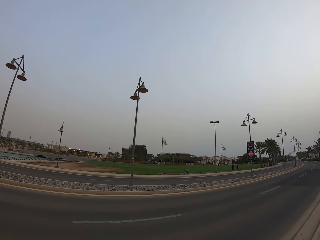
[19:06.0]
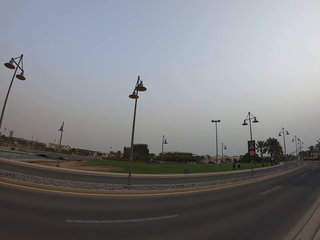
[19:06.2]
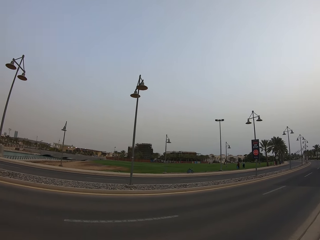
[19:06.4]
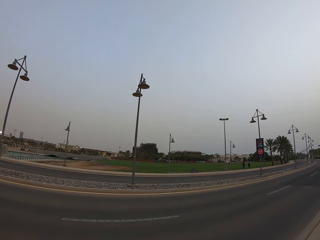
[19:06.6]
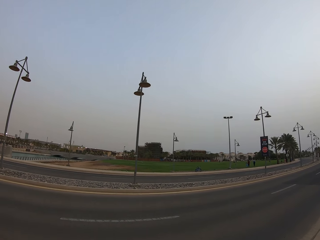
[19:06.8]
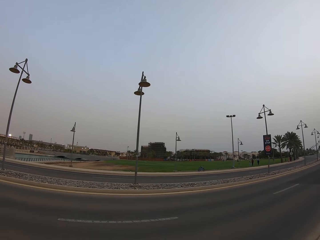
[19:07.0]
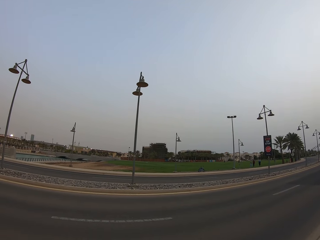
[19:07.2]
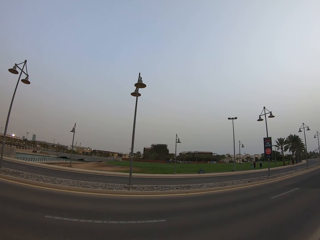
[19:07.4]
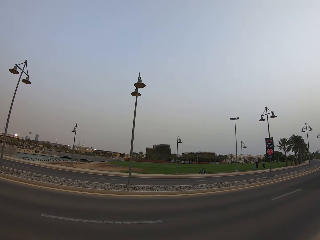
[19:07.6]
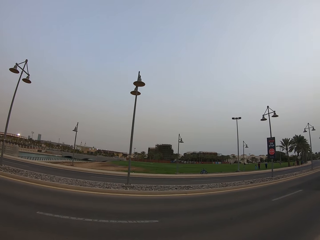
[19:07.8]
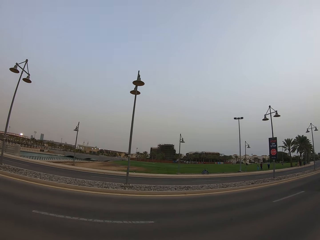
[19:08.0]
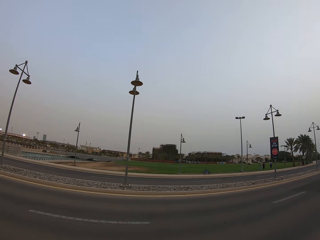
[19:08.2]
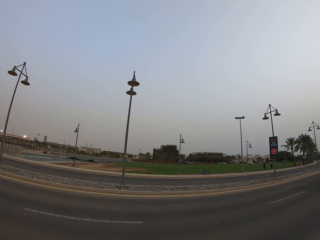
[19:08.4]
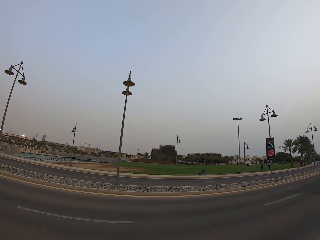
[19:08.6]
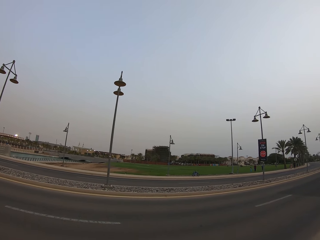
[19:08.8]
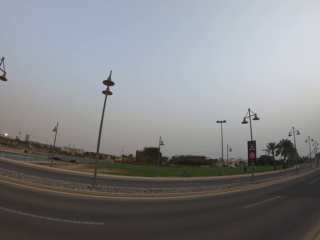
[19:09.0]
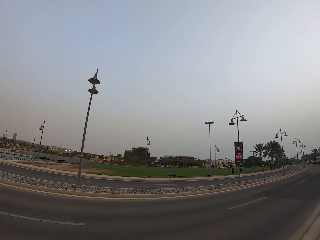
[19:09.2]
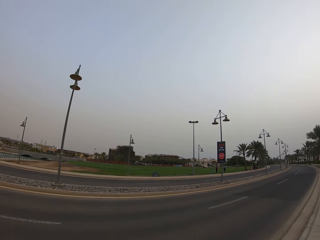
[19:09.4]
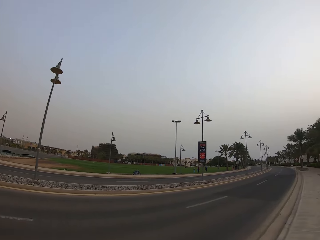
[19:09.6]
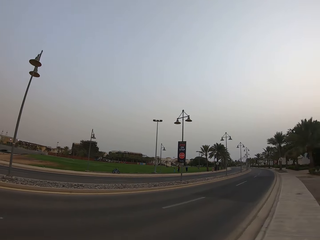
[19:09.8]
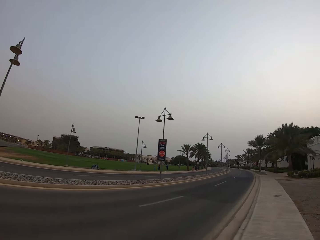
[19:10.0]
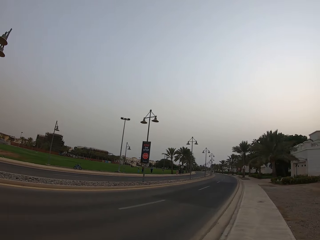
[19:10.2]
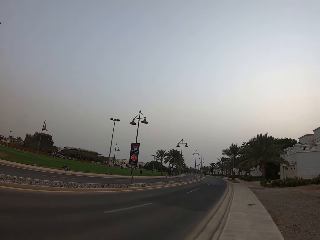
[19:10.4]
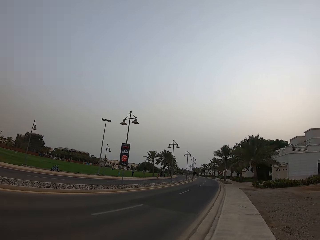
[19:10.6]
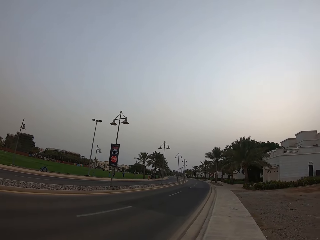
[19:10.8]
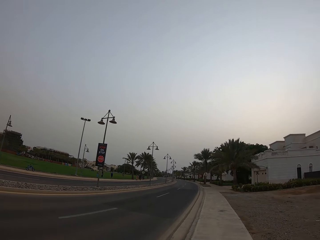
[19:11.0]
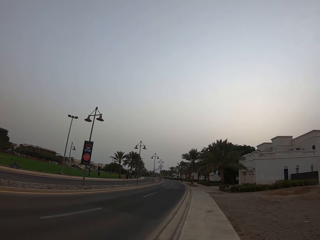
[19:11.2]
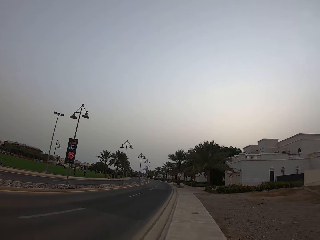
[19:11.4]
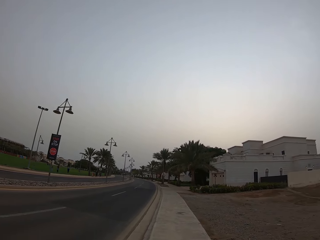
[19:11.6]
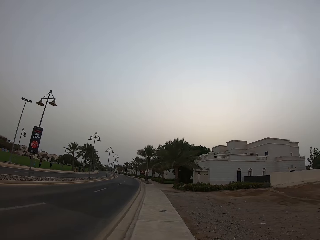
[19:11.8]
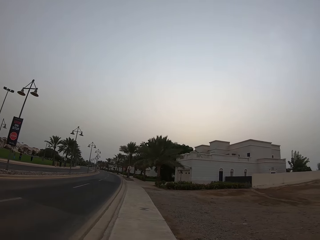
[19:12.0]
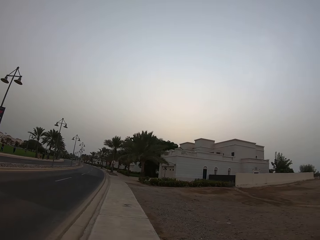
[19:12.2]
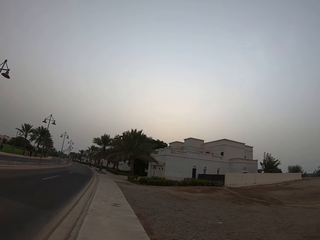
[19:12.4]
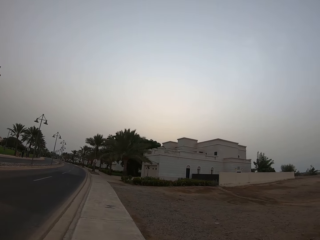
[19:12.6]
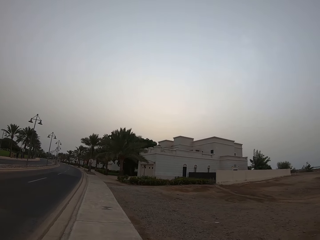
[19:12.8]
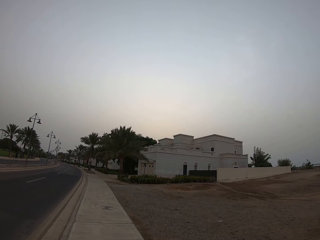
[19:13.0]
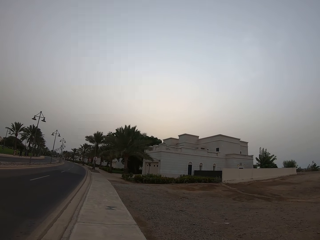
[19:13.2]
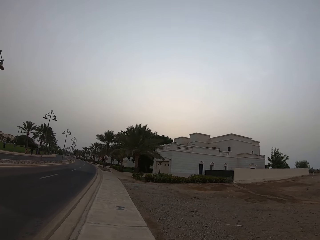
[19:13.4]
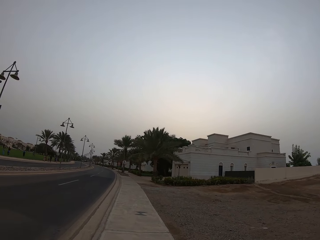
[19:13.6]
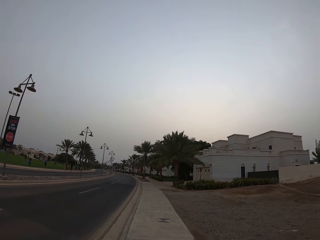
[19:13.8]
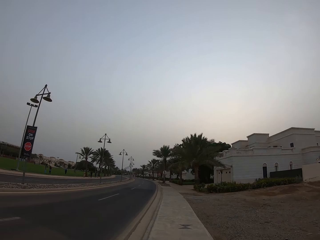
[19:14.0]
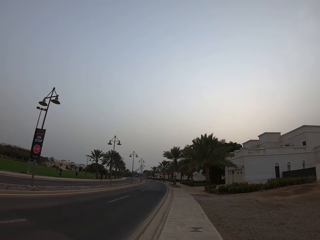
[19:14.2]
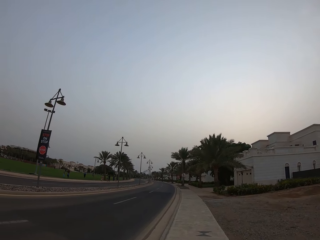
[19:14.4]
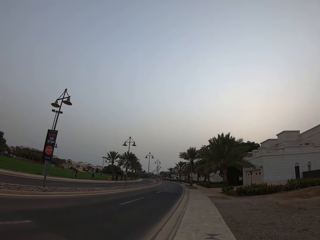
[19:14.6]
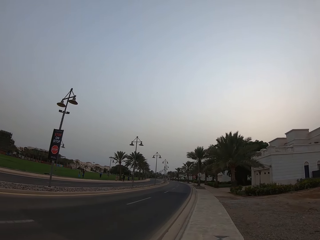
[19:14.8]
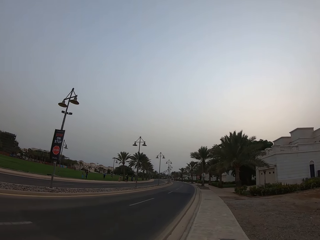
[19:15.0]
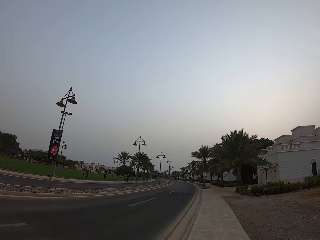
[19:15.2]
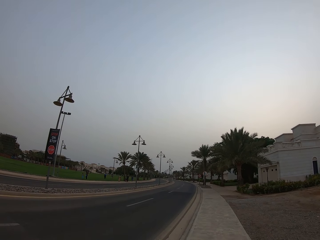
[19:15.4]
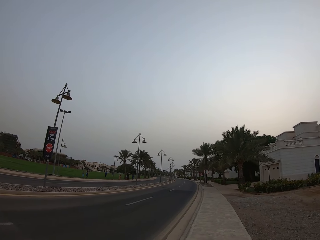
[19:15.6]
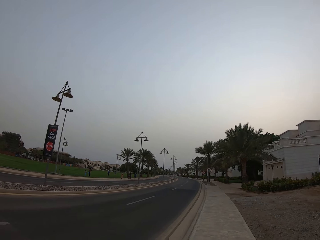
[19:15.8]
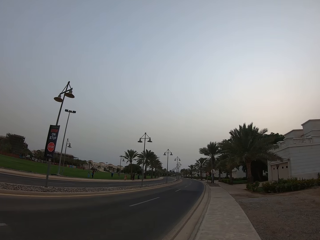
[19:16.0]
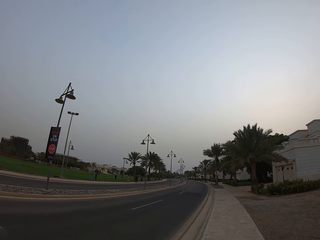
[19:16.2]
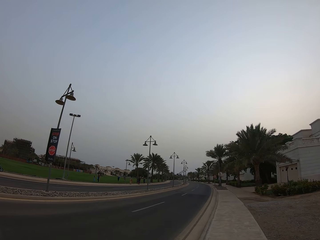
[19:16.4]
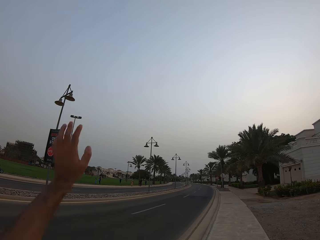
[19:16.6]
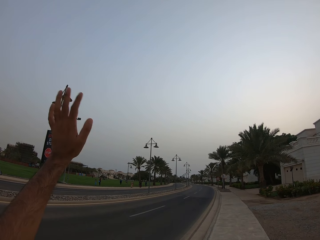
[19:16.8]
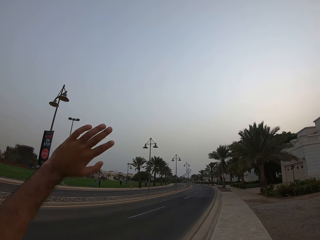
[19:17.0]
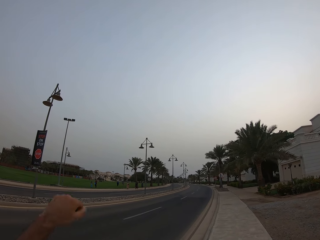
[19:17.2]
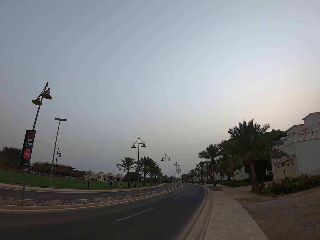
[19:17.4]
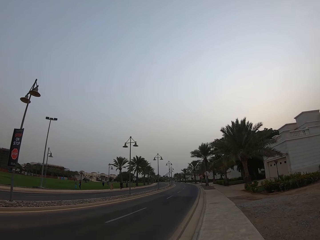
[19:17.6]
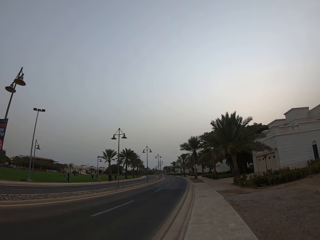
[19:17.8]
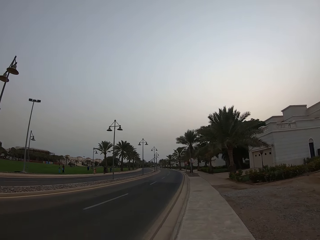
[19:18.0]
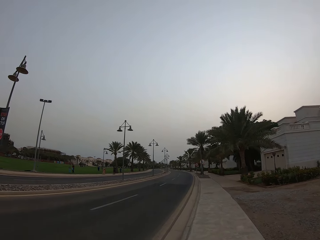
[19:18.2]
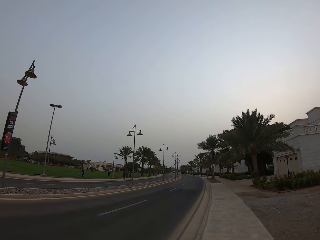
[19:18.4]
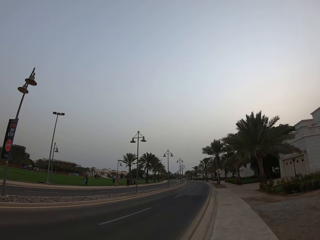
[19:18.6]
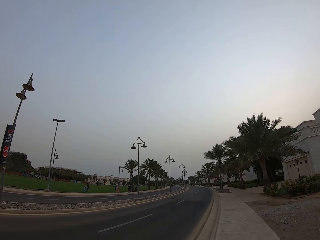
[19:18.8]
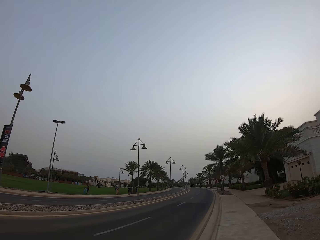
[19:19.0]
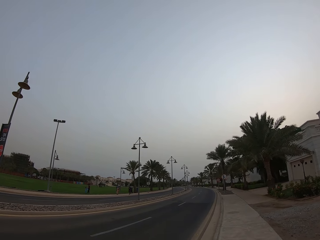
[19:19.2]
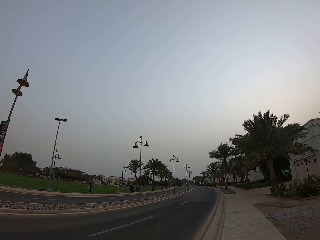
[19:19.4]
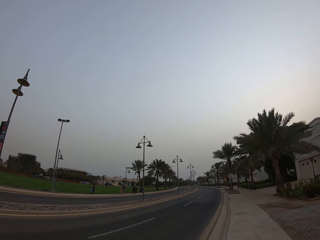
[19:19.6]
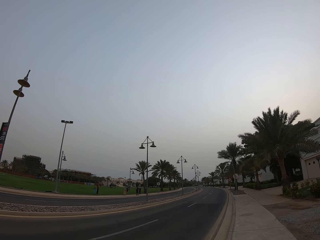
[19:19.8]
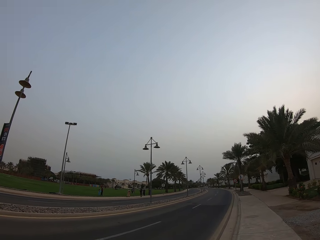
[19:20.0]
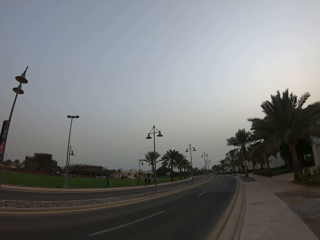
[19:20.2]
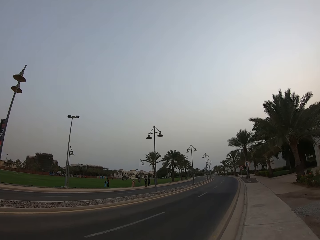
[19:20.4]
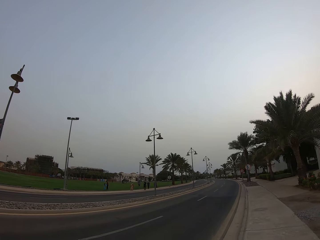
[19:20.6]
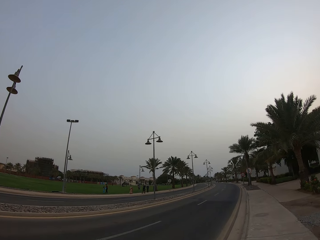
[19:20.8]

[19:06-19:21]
The camera wearer walks along the sidewalk. He looks at the bicycle. He looks at the traffic sign. He waves. He lifts his left hand. He walks along the sidewalk.

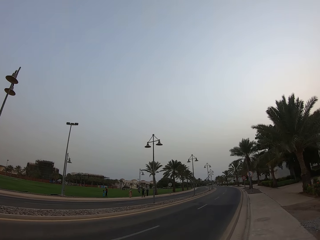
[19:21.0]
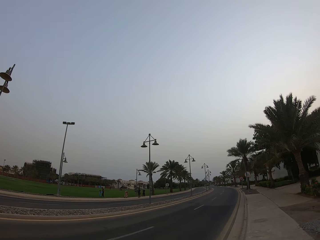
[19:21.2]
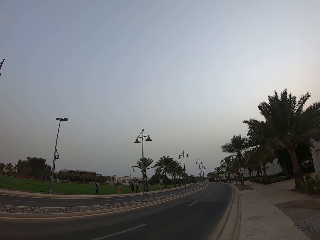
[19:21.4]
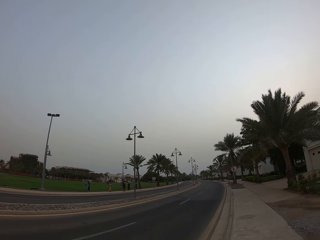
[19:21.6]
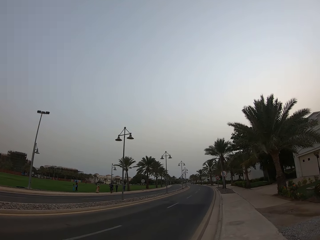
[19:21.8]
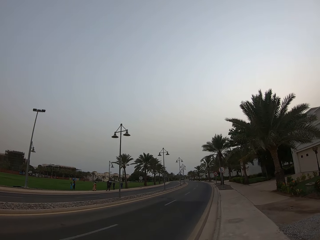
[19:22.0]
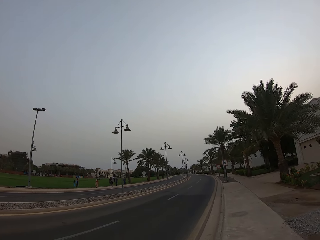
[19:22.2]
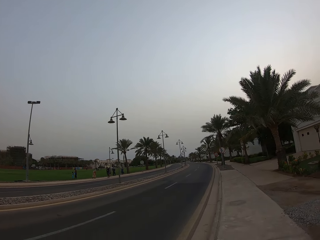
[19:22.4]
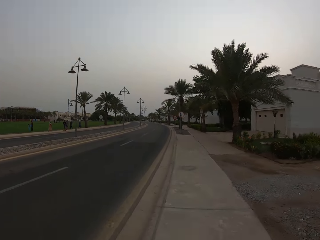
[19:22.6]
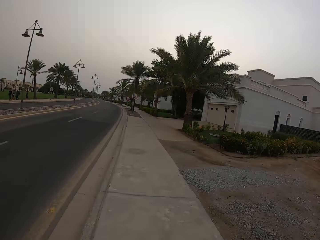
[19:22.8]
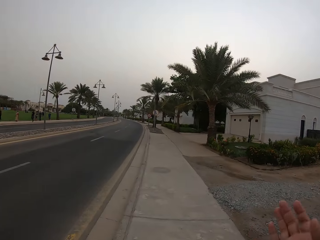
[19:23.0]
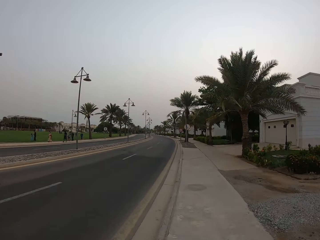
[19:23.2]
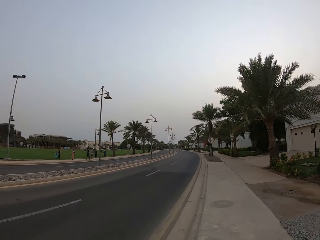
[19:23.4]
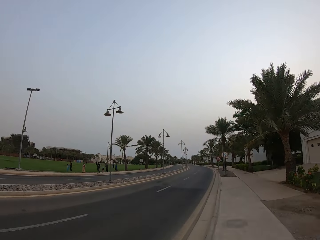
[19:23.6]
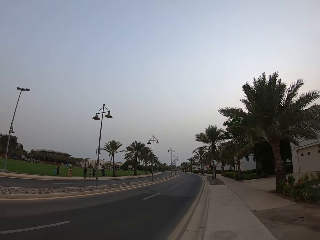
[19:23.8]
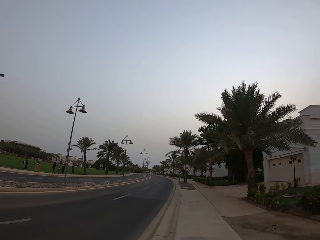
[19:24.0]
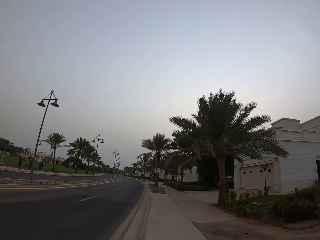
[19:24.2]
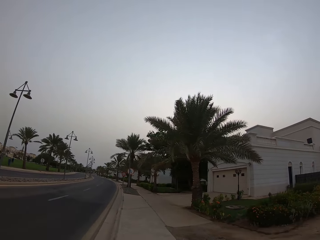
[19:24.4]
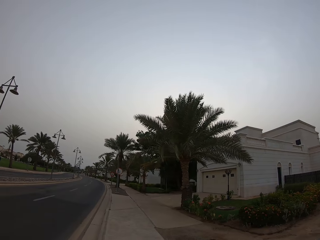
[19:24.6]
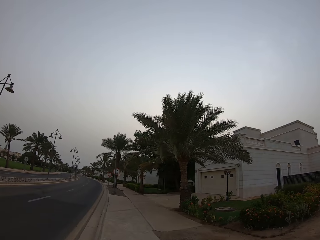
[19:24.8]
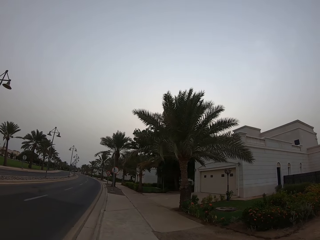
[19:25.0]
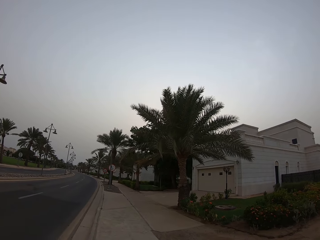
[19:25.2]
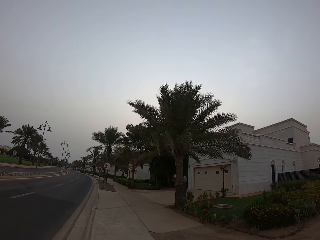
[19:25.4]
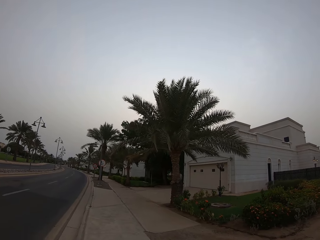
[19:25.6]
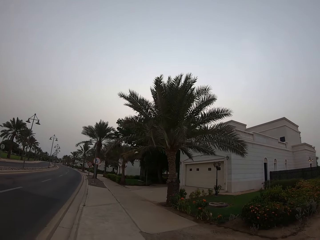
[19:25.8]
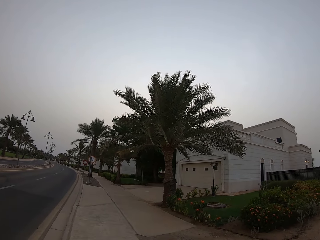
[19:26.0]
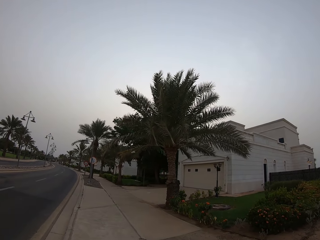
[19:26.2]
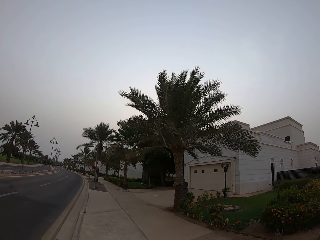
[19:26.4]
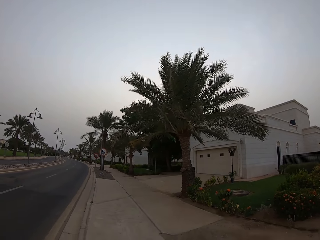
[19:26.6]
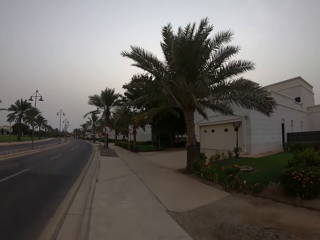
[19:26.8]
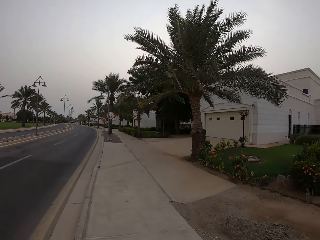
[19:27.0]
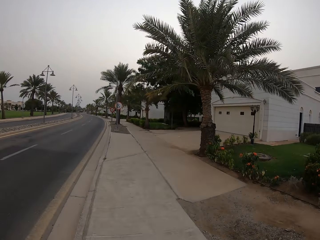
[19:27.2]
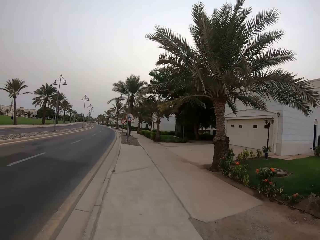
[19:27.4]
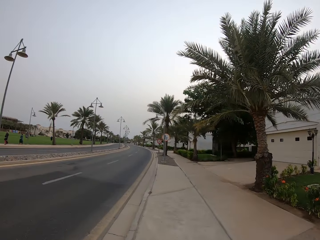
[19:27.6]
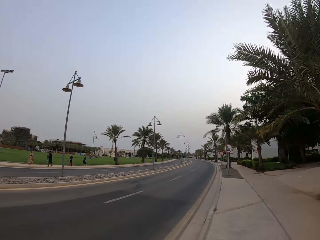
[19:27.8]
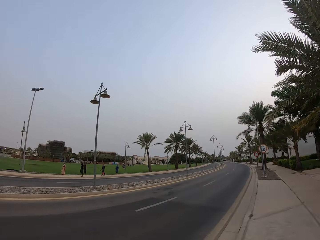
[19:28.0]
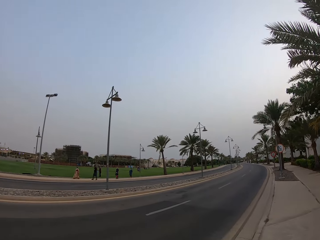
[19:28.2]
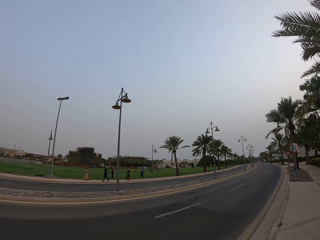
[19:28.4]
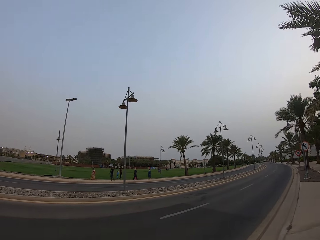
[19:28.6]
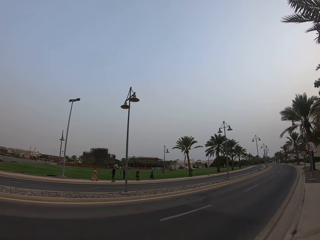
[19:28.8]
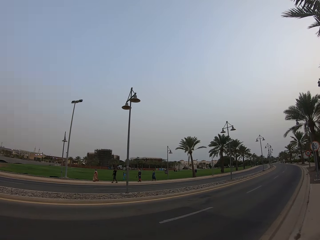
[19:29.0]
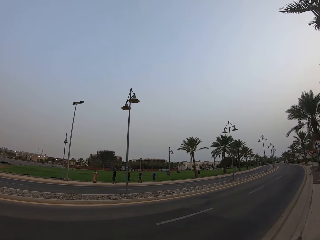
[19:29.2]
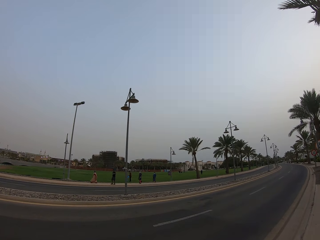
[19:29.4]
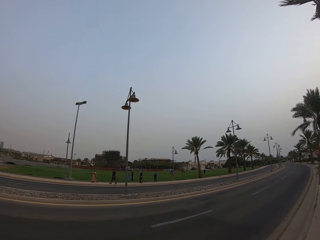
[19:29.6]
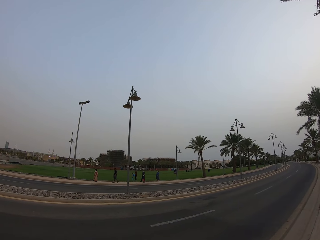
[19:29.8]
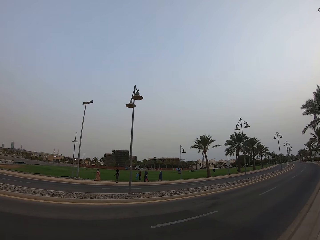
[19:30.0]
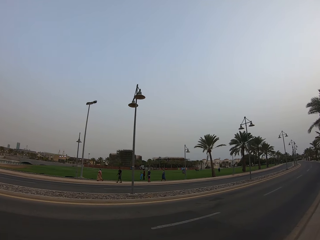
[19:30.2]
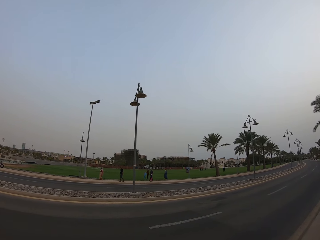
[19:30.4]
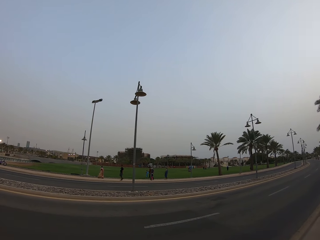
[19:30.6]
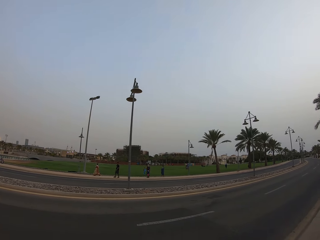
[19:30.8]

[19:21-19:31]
The camera wearer raises the right hand and walks along the sidewalk. They look to the left. A man walks along the other sidewalk and moves his left hand.
